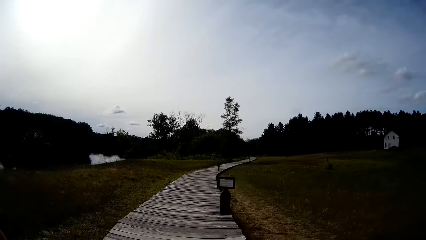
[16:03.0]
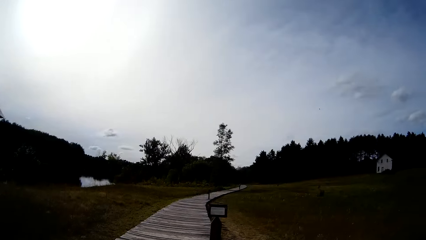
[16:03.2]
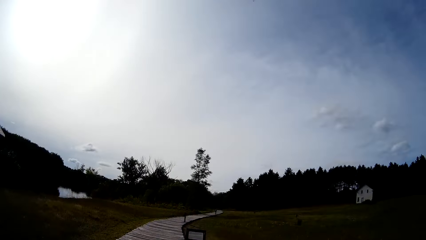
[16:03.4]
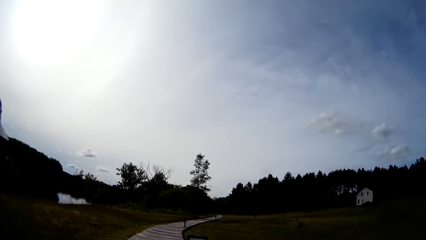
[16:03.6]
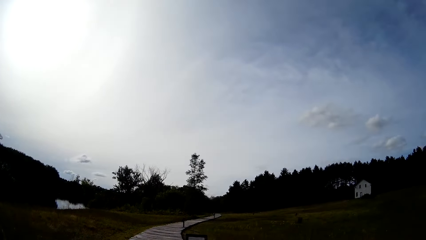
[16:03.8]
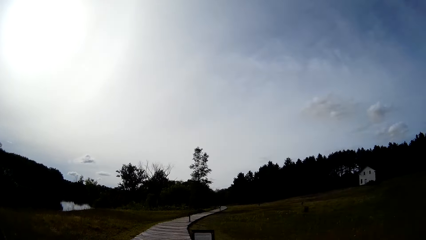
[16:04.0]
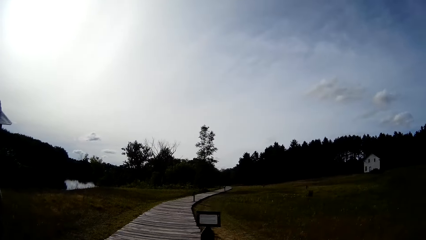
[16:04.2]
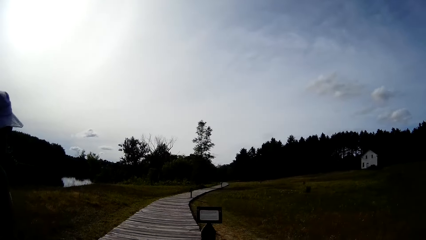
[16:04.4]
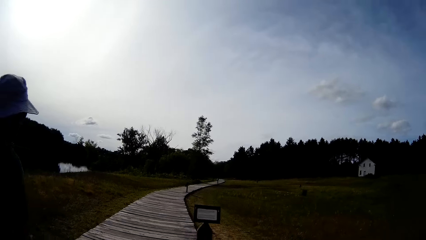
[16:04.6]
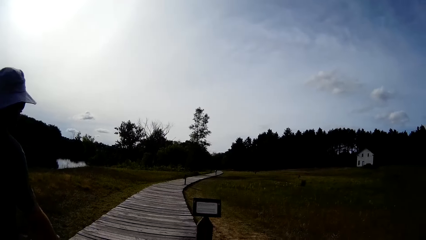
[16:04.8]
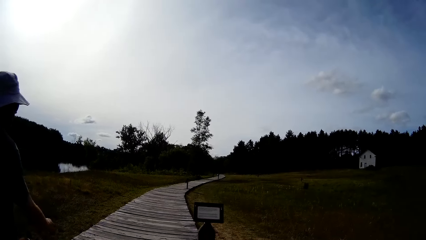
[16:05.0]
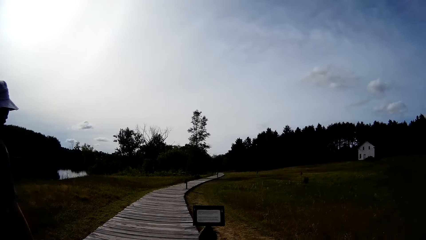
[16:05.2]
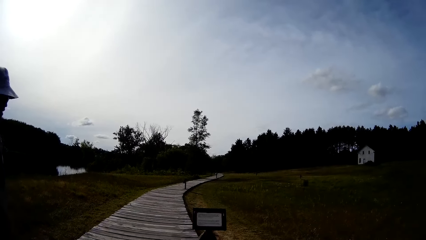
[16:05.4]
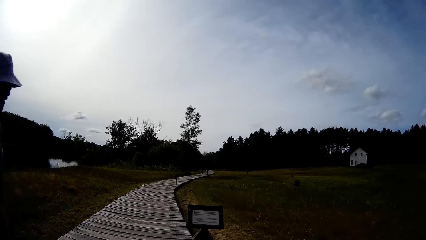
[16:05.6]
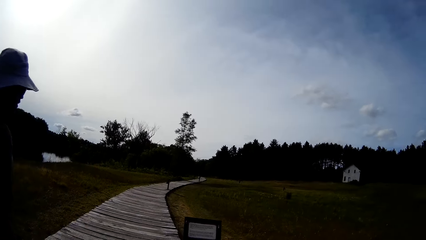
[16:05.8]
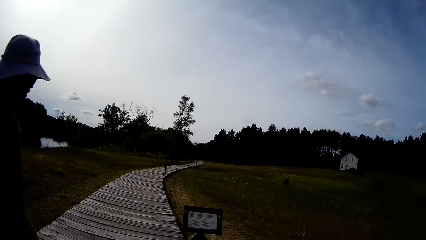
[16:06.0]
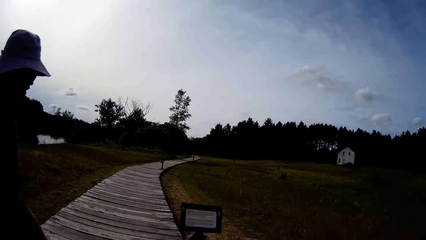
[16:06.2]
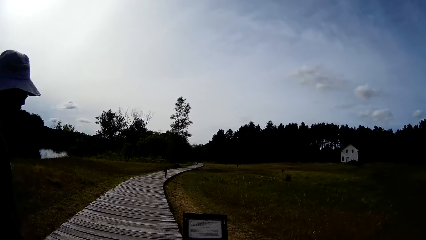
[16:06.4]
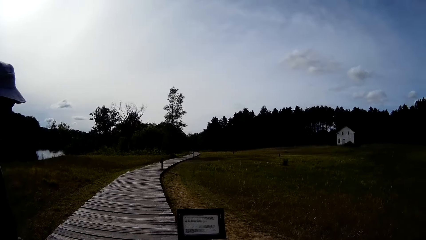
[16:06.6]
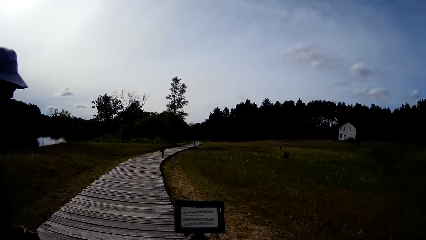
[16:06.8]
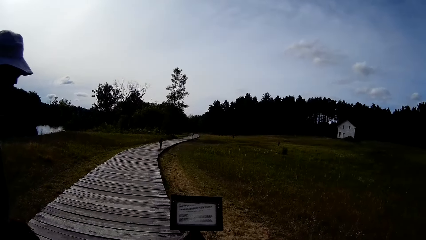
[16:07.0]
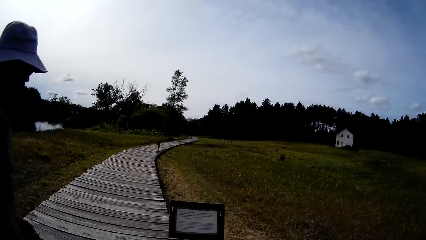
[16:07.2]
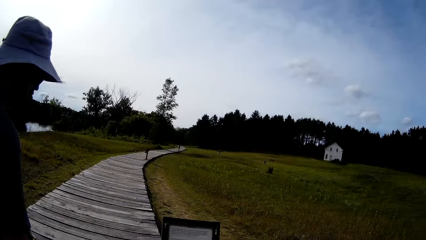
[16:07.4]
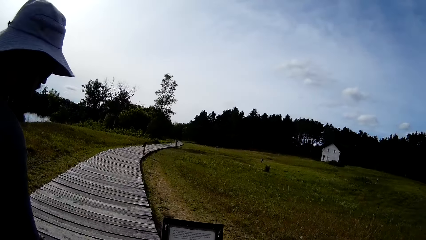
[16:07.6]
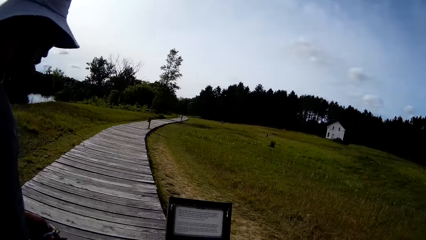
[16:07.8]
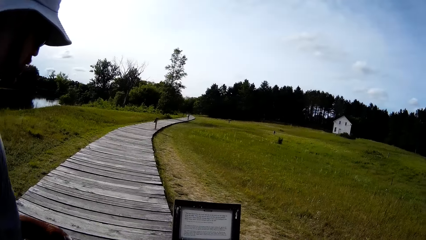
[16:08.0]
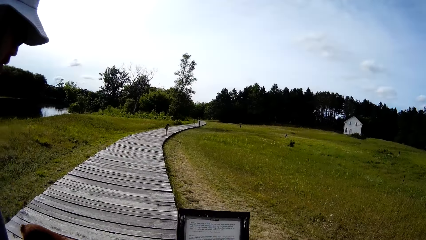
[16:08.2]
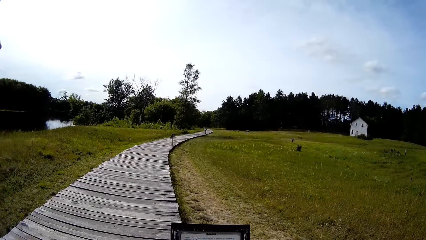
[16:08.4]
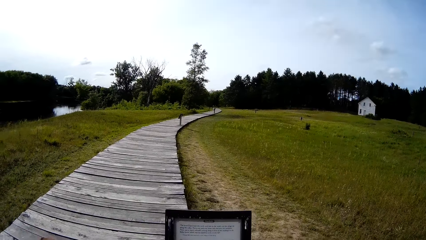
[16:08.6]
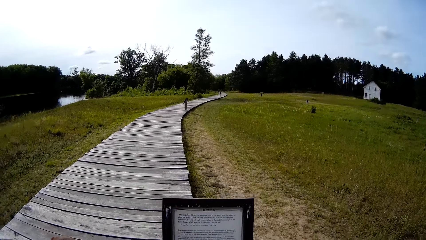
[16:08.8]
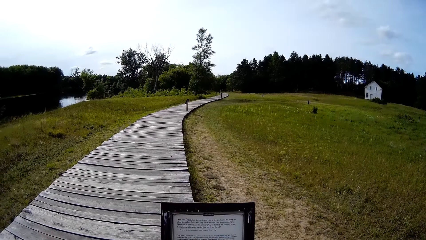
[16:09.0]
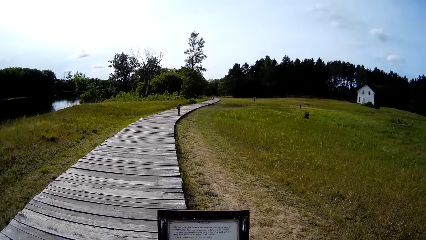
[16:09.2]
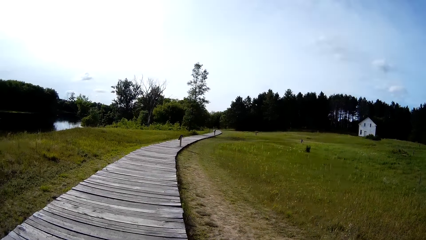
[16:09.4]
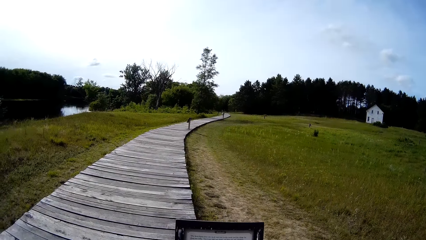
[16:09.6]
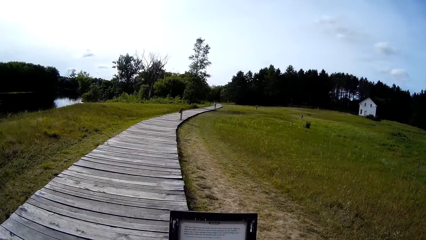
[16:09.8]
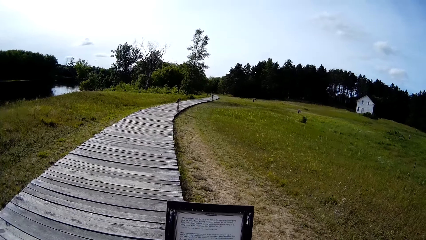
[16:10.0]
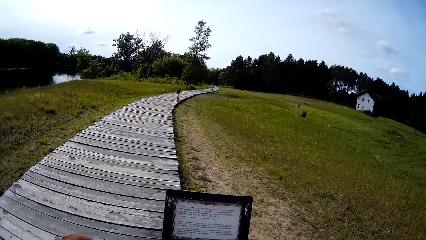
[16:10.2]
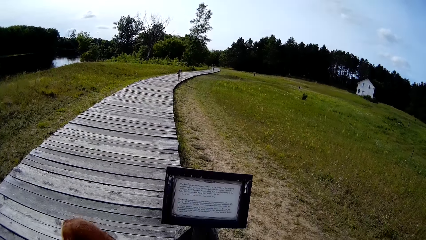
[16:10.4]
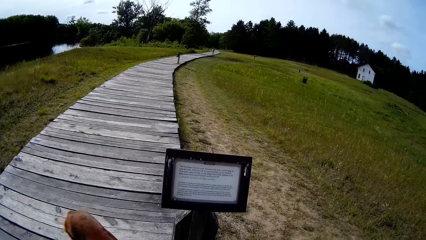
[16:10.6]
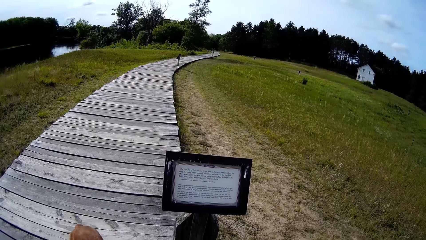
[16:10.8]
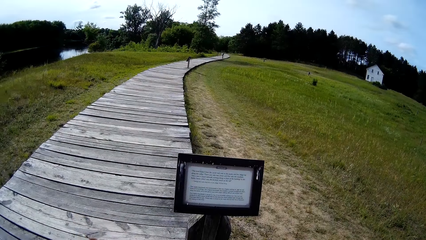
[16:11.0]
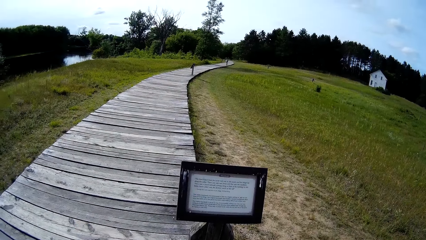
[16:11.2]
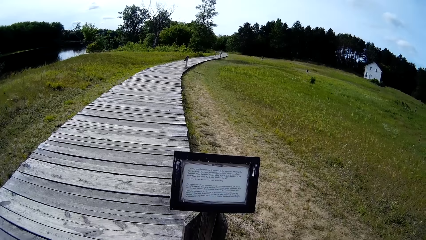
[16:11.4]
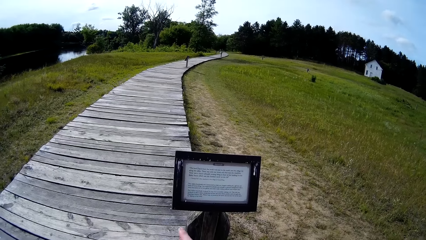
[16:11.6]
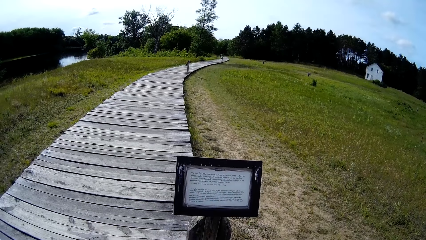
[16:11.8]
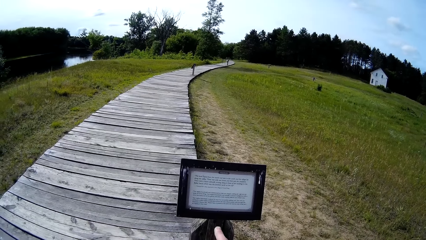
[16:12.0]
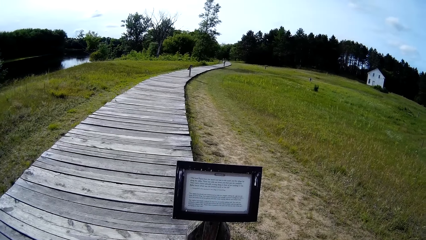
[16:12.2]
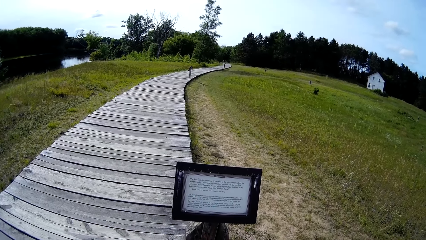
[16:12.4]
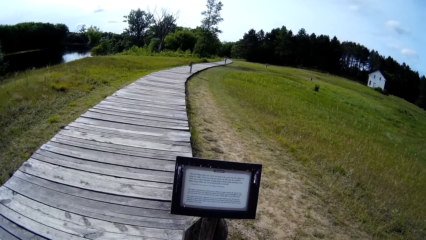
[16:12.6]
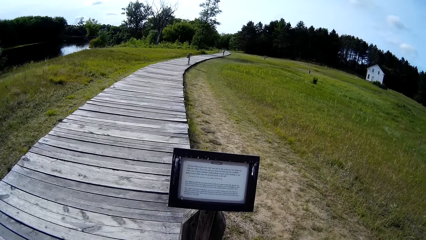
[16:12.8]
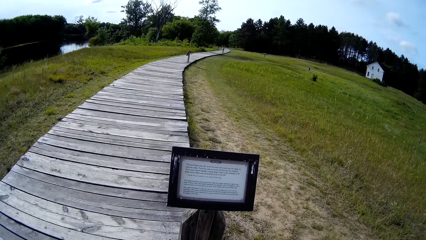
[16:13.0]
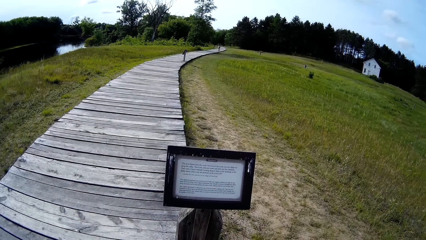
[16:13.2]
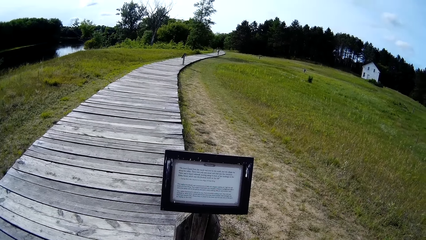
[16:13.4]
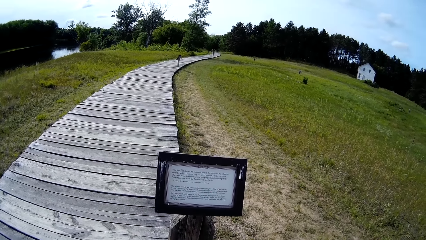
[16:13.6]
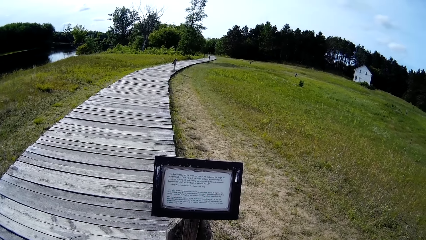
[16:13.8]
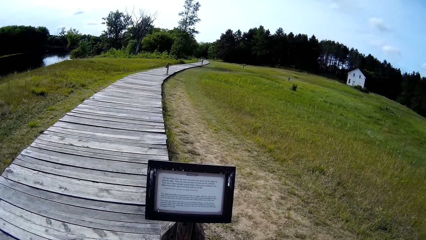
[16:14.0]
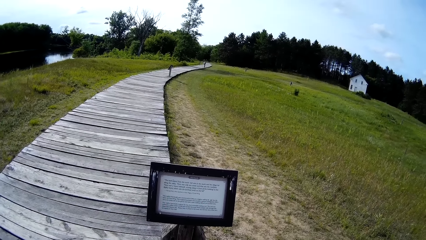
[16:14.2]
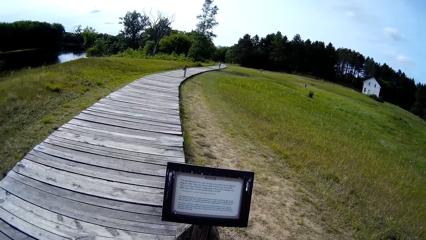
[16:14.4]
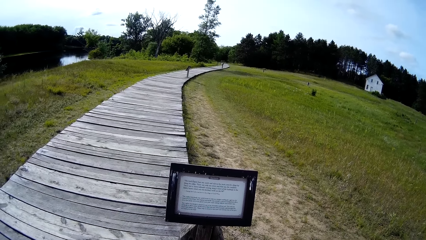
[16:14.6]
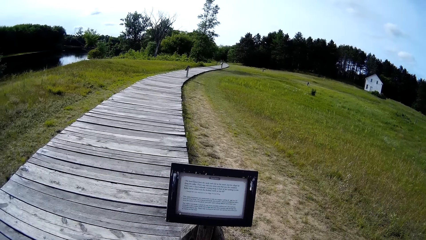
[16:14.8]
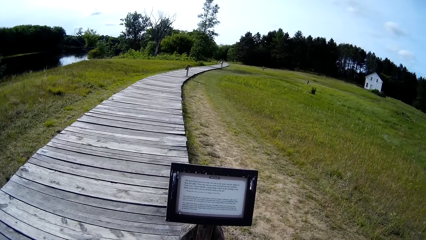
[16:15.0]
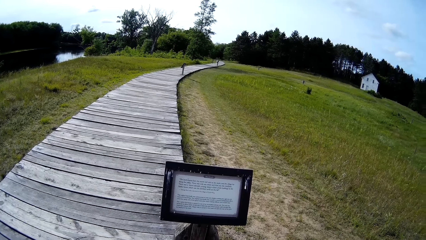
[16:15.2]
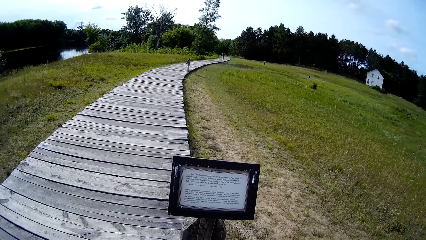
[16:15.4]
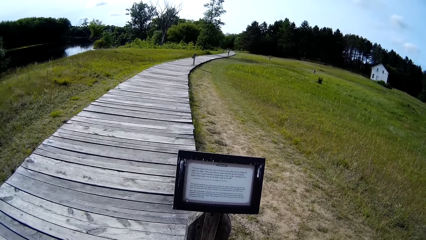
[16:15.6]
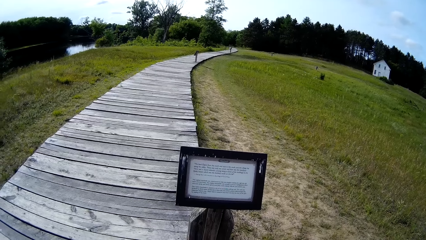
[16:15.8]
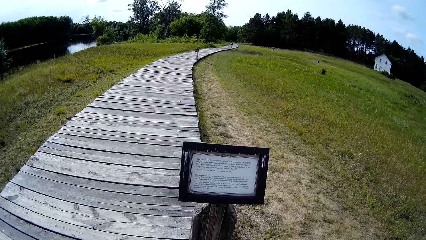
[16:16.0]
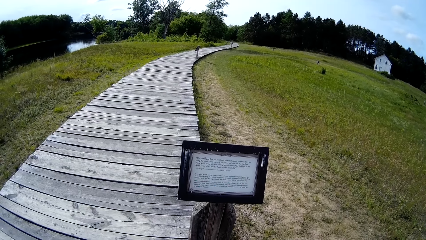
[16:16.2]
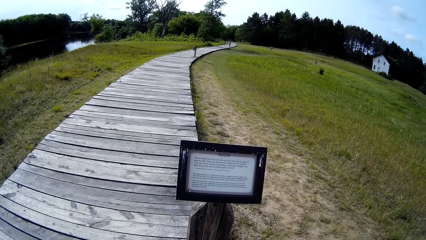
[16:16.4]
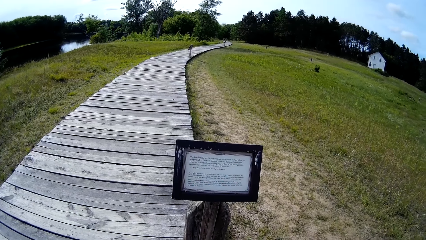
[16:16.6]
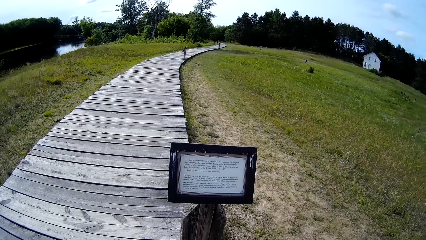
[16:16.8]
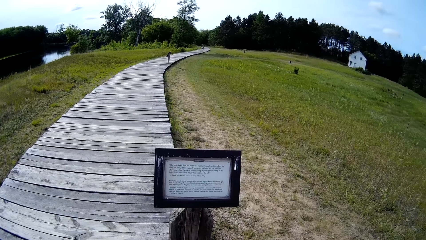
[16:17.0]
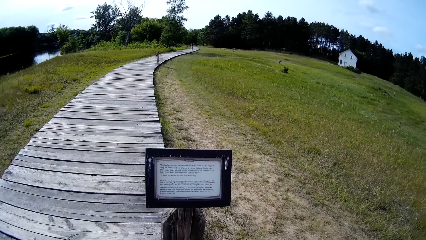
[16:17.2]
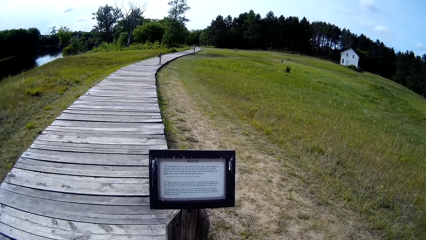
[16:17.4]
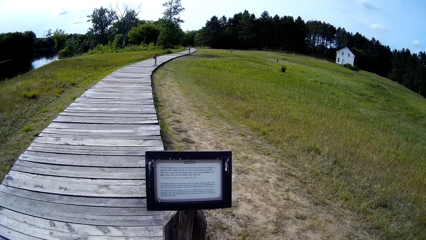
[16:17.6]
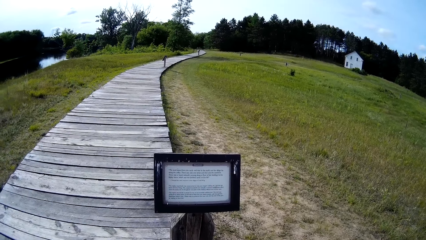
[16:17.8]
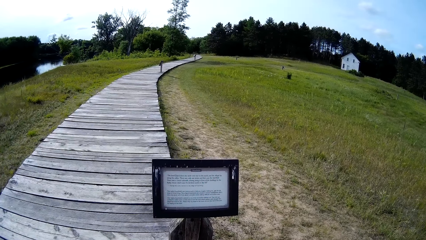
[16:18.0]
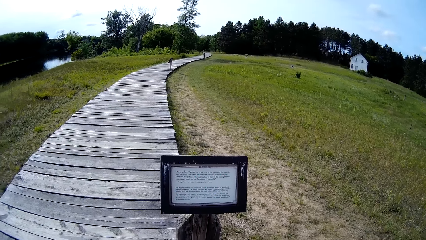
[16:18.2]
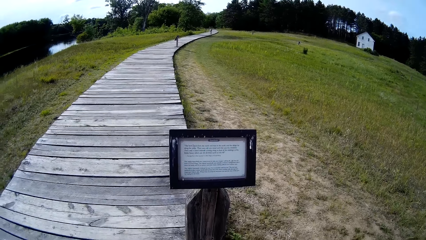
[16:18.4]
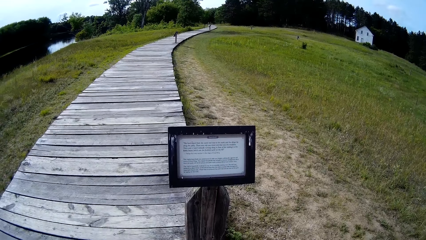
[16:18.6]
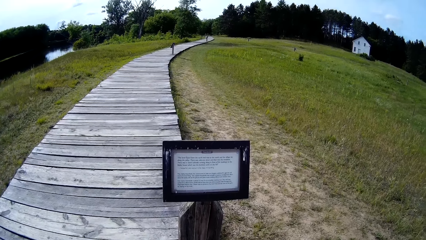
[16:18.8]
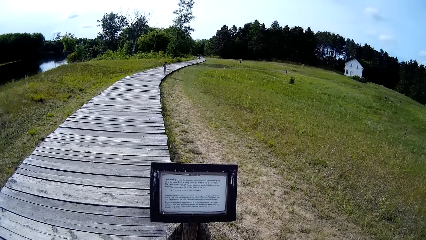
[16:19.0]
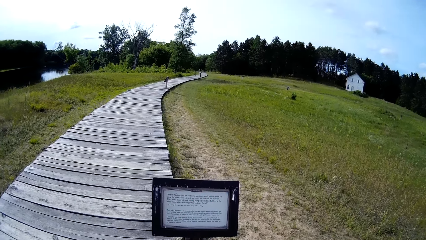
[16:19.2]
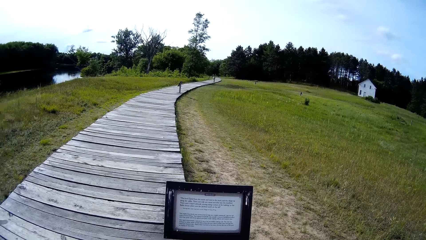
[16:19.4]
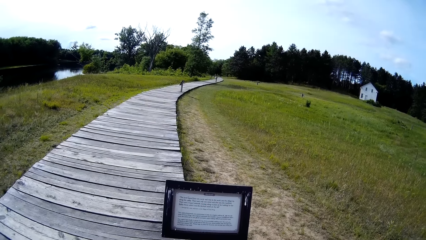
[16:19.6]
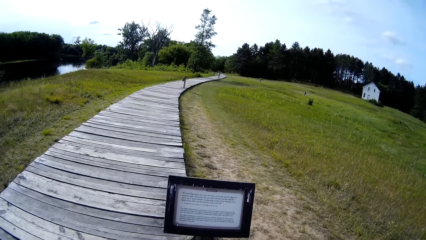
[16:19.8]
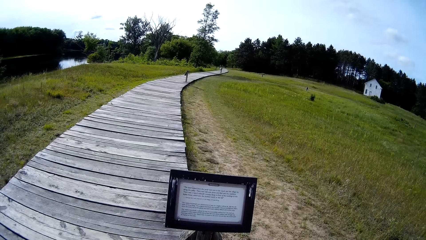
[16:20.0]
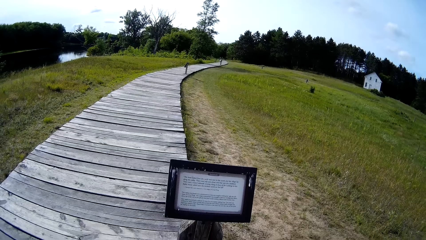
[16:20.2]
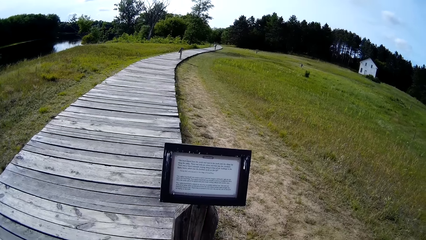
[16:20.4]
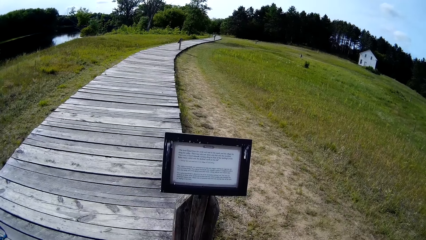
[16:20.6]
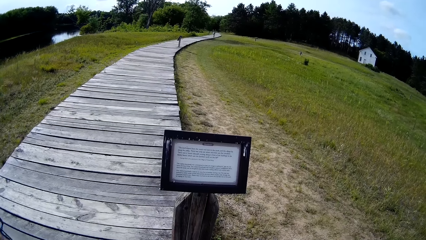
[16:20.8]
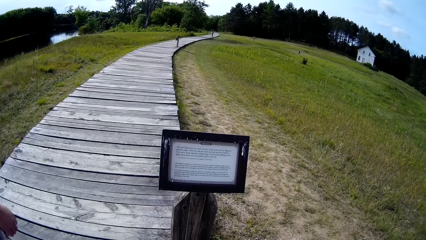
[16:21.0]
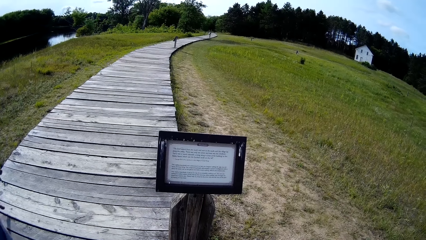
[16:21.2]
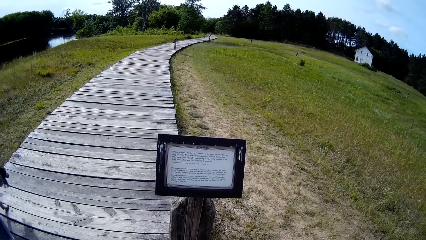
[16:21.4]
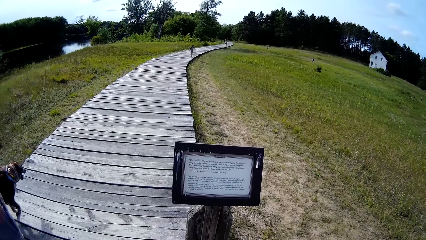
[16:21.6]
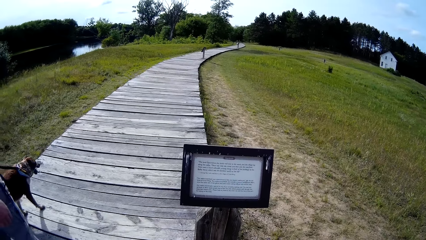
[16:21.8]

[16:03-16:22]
A man reads the signpost. The camera wearer stops on the road with the man with a dog. They read the signpost.
